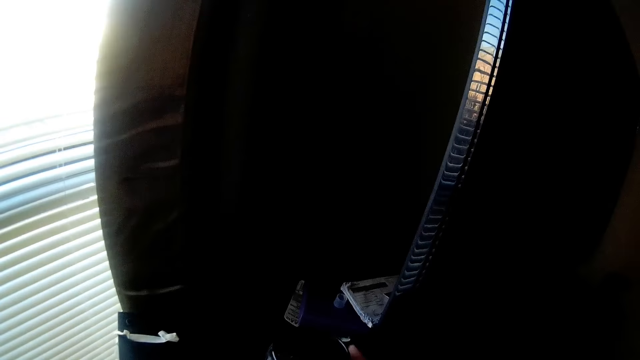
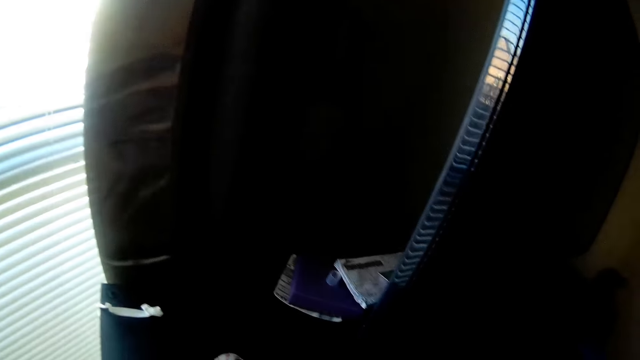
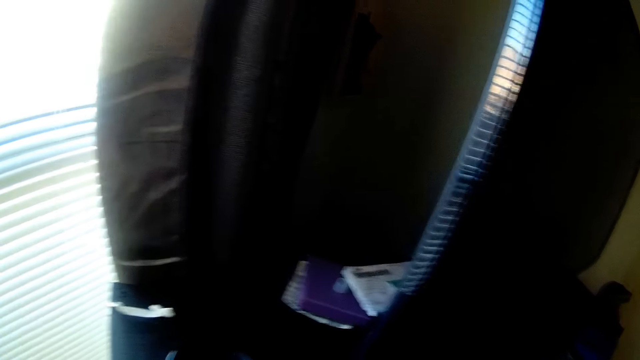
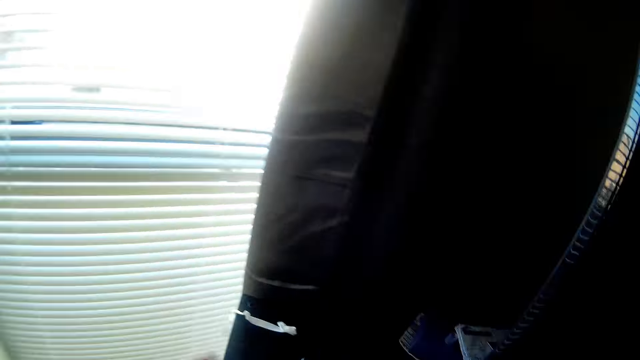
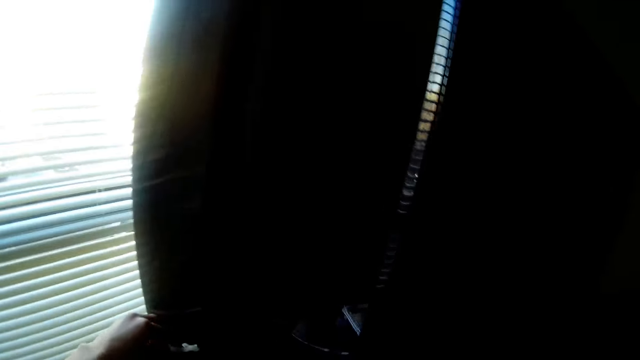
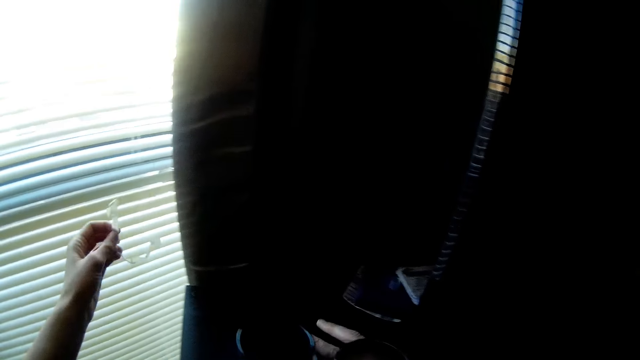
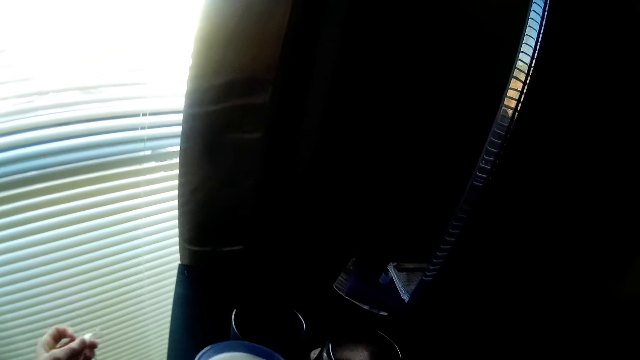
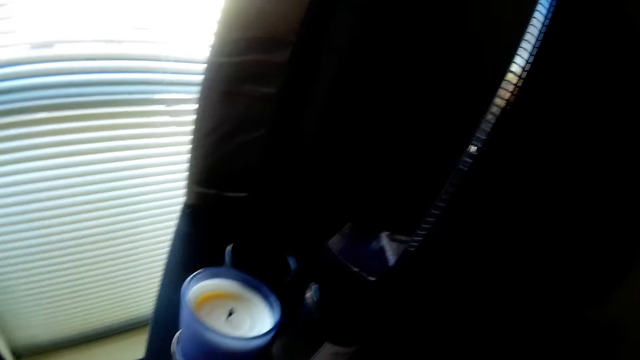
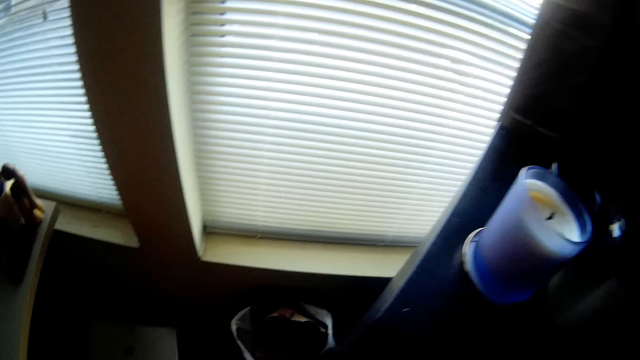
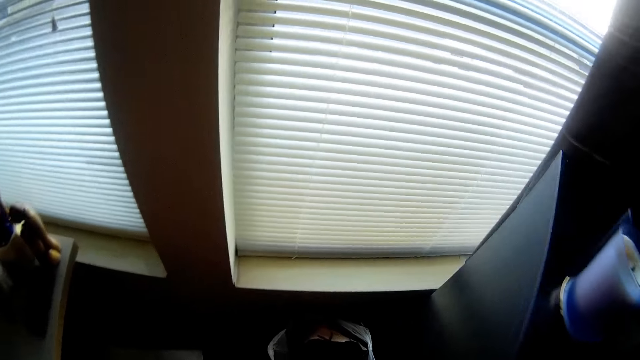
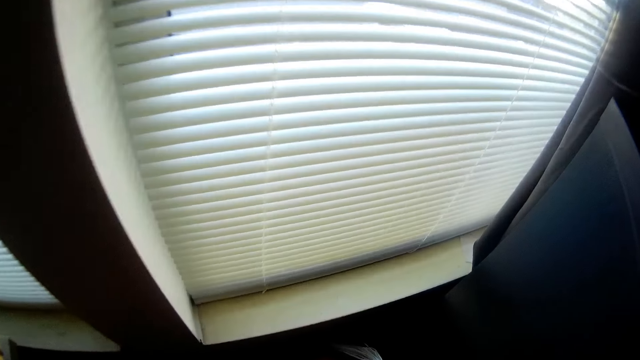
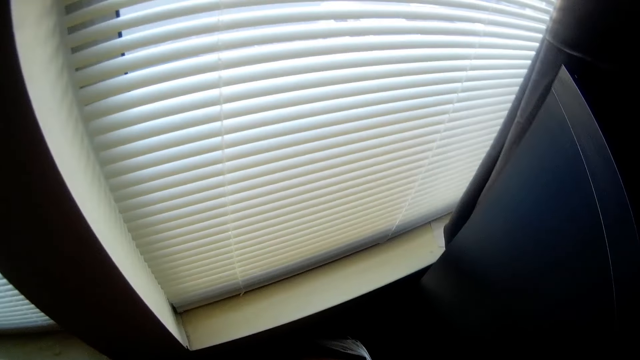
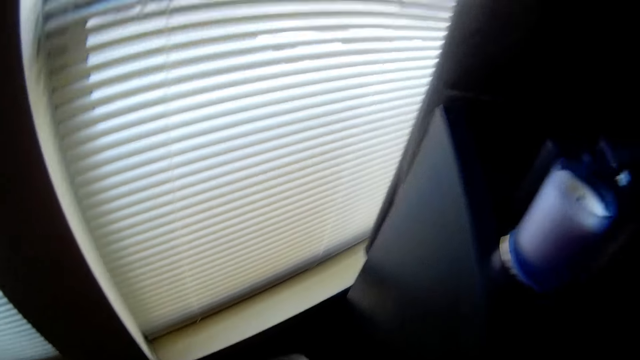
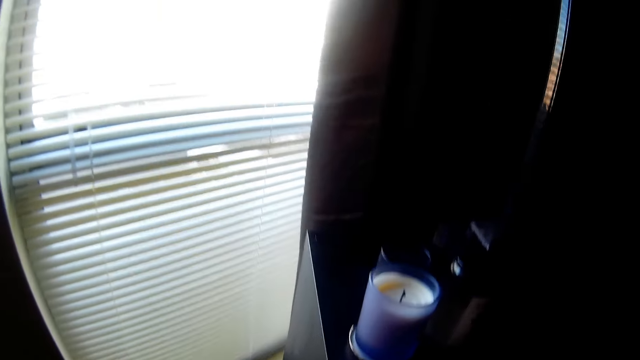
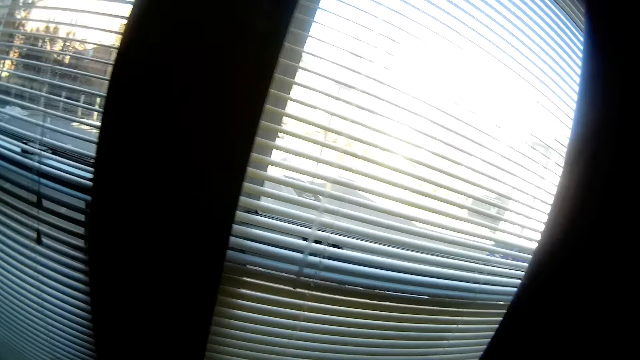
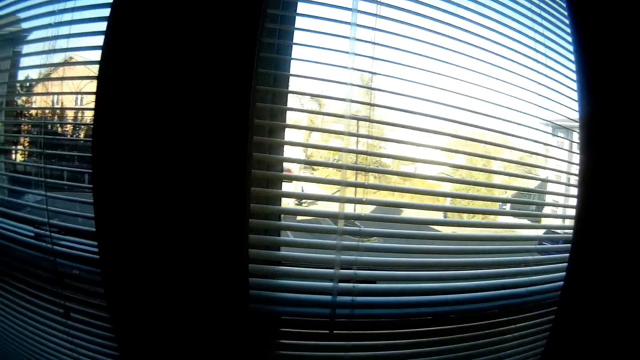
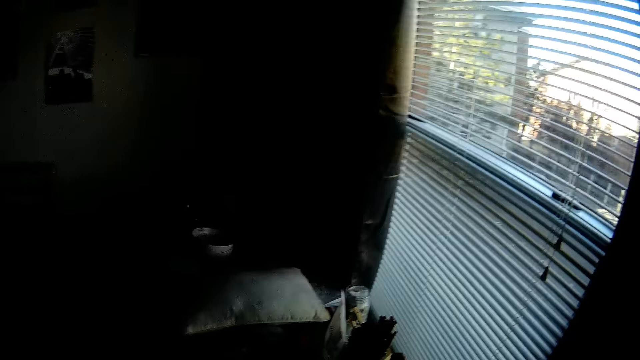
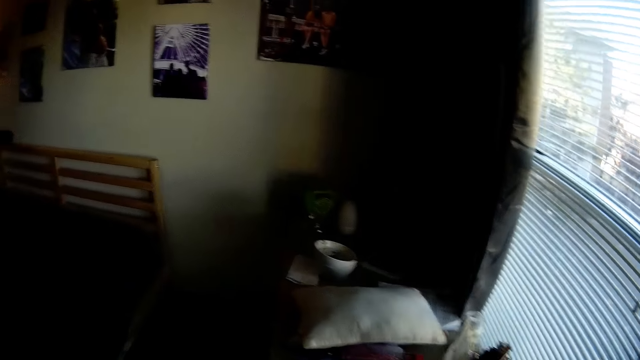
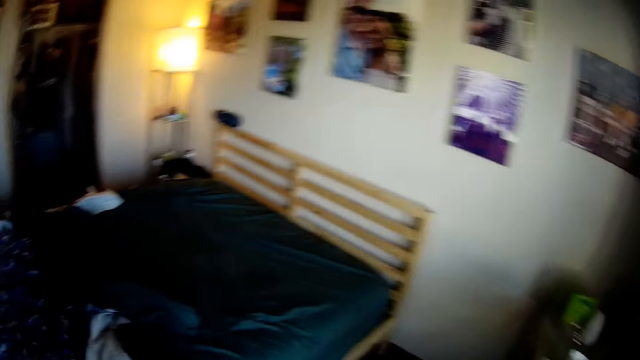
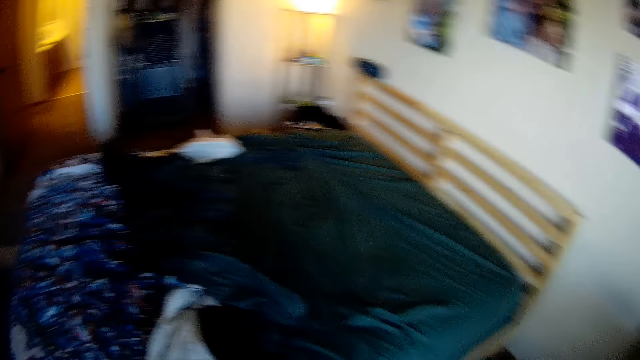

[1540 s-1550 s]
The camera wearer picks up a cord on a table. They look around.

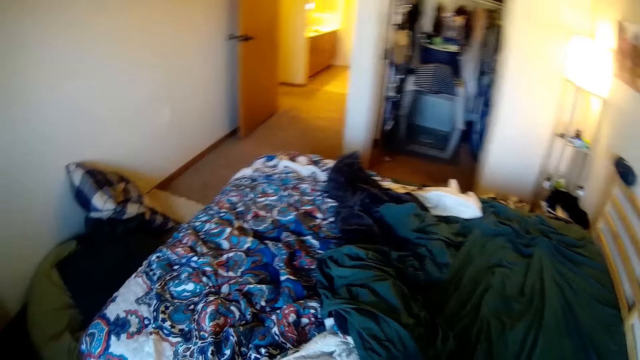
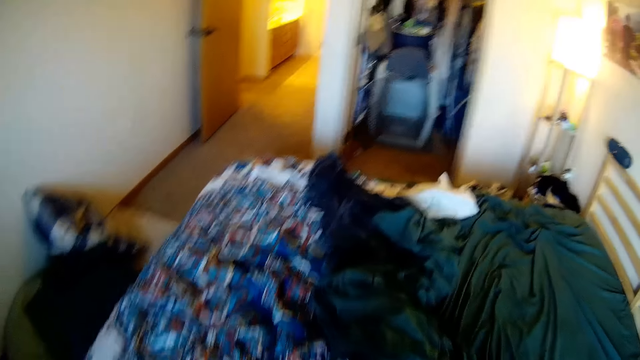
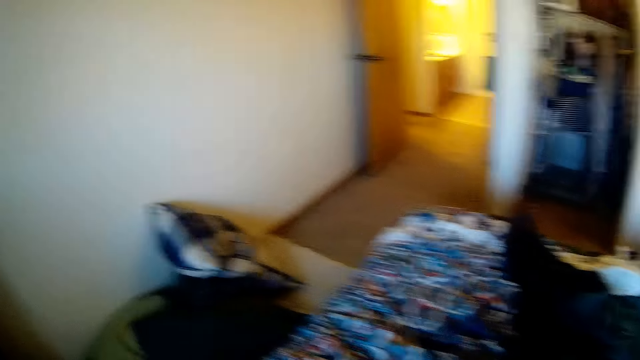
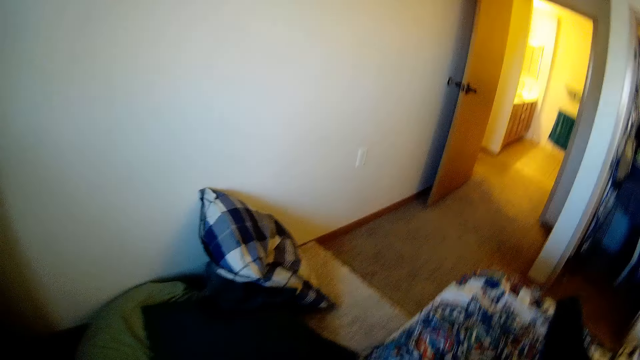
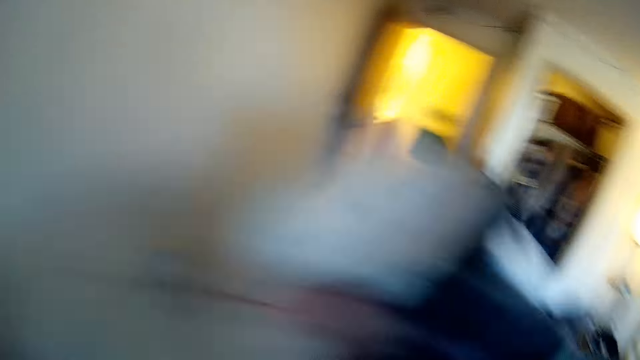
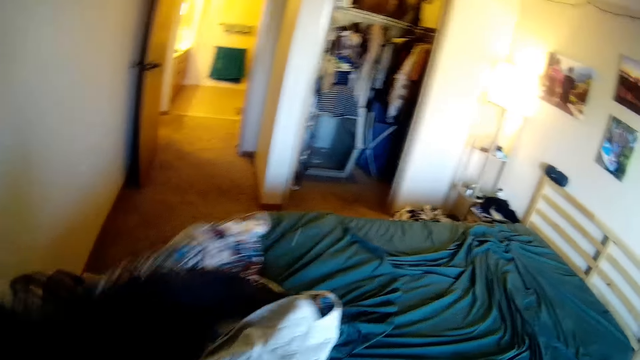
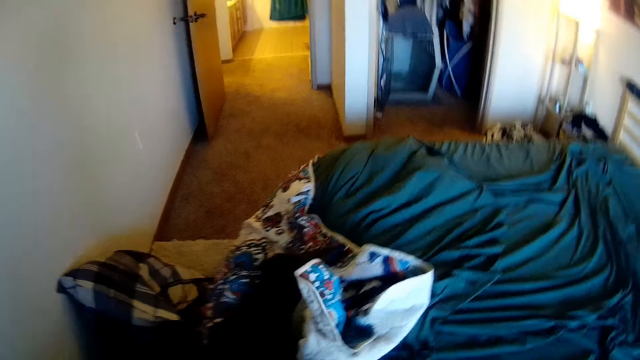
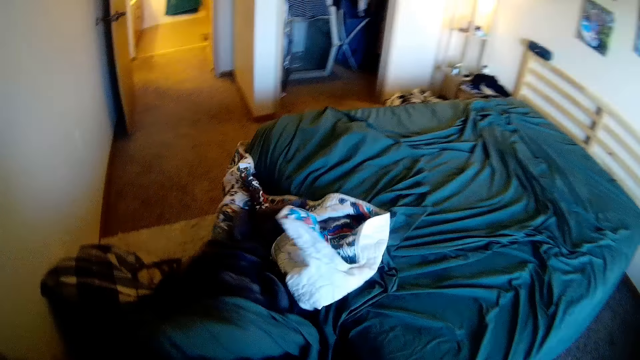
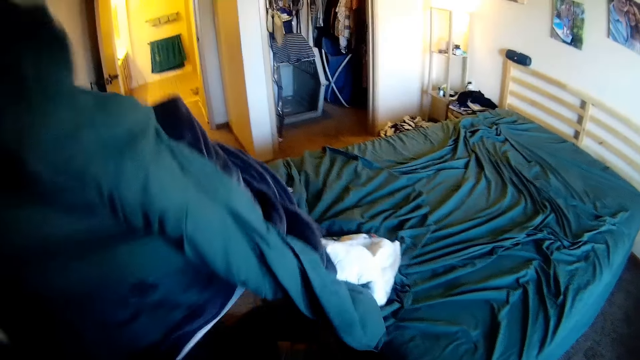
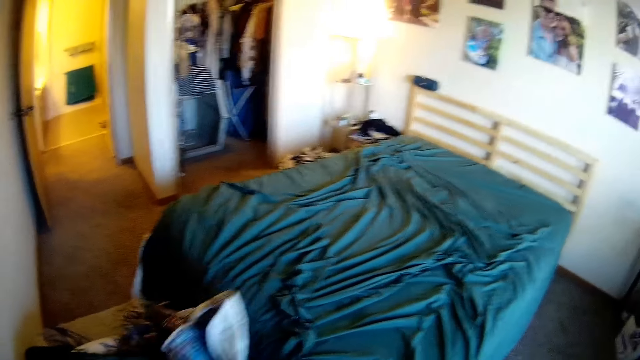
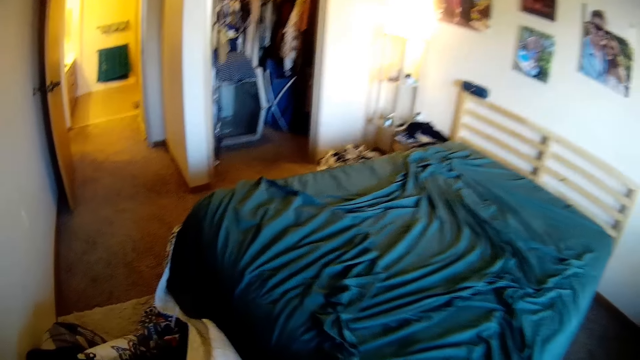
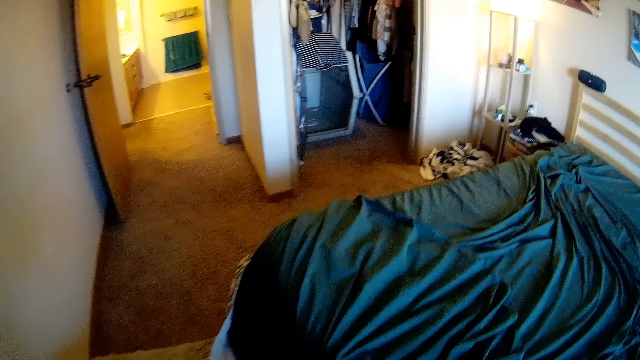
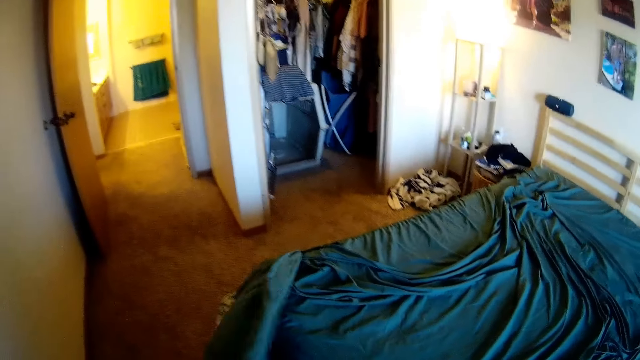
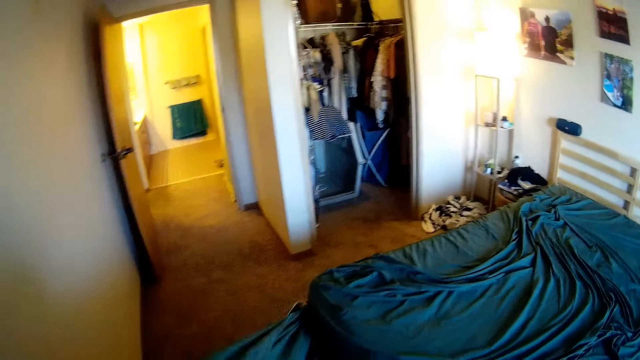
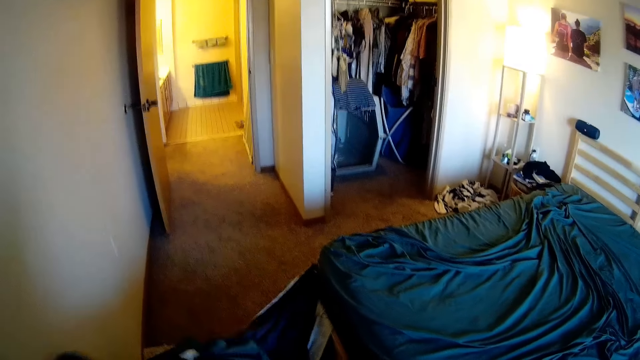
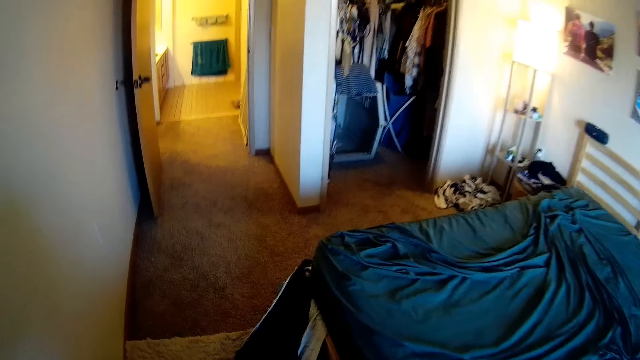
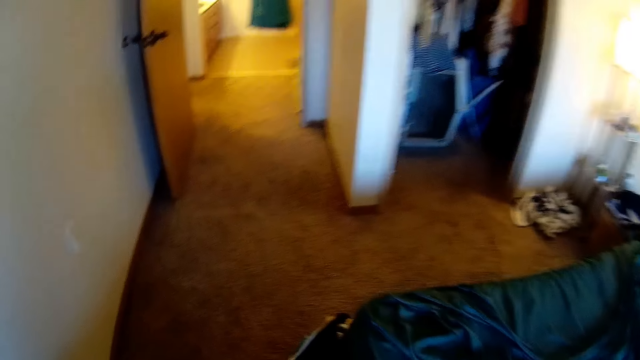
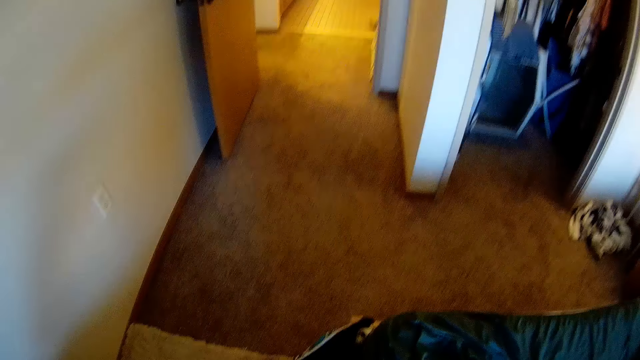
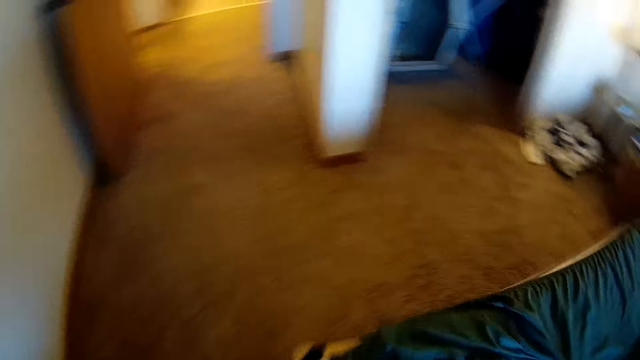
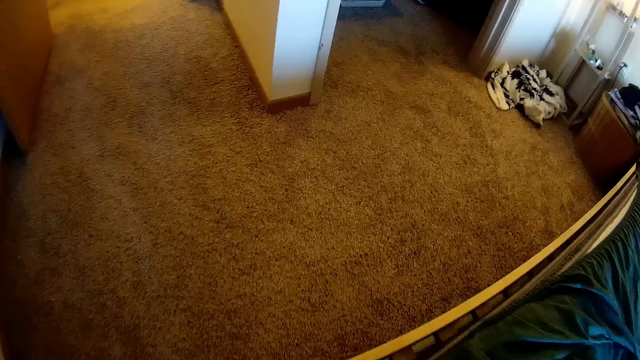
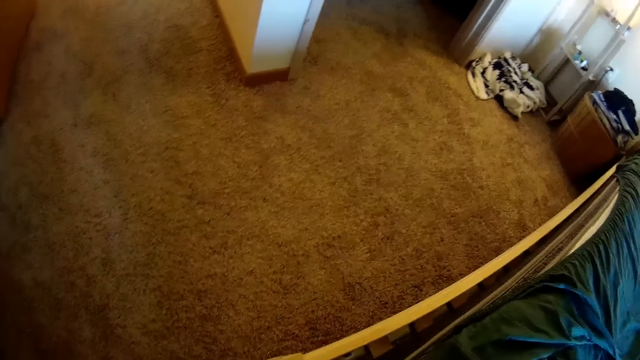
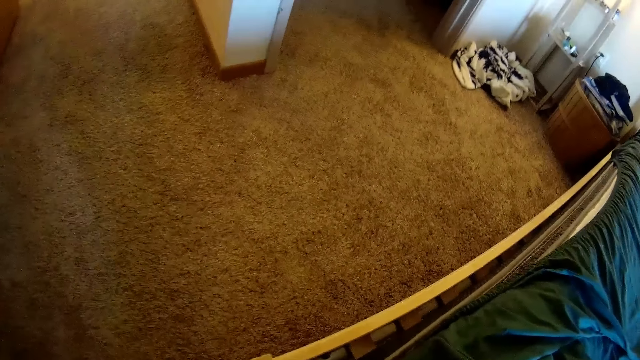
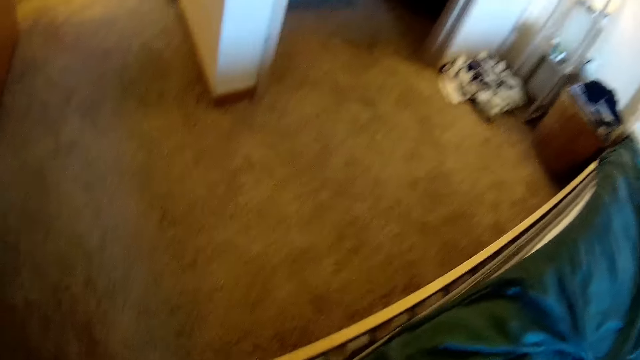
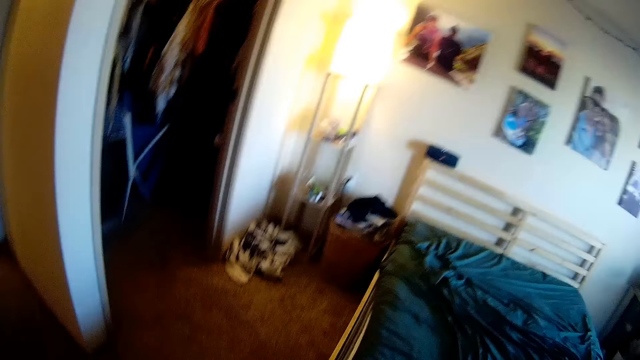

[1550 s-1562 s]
The camera wearer clears the bed. They remove the duvet from the bed. They lay the bed.
